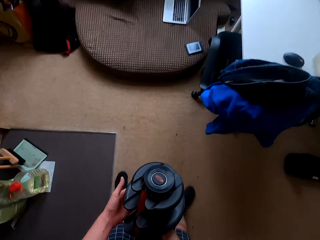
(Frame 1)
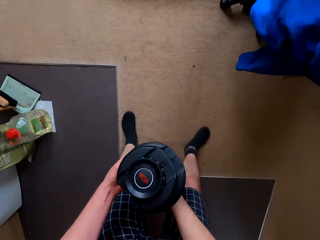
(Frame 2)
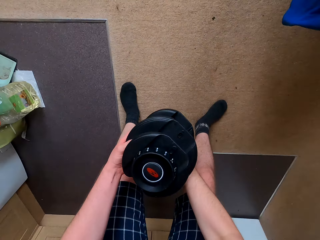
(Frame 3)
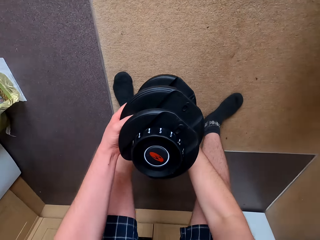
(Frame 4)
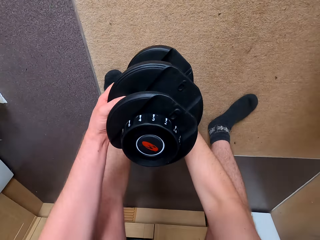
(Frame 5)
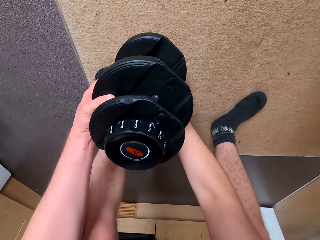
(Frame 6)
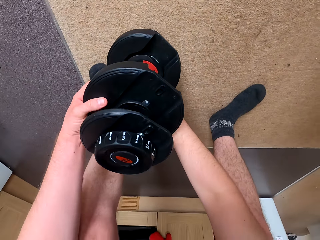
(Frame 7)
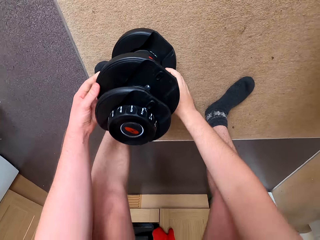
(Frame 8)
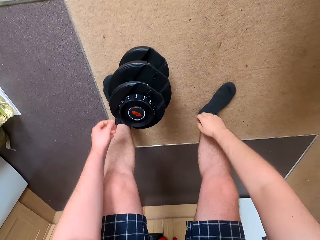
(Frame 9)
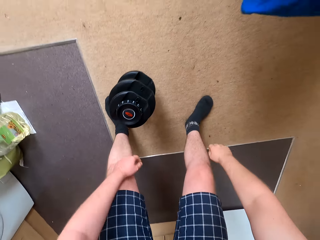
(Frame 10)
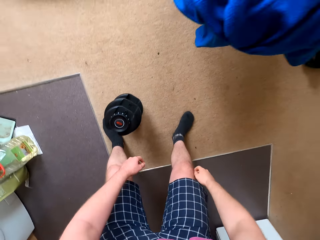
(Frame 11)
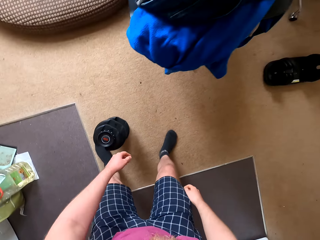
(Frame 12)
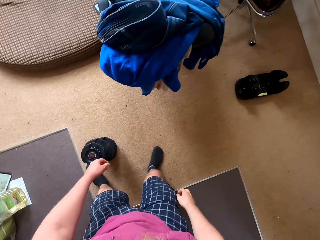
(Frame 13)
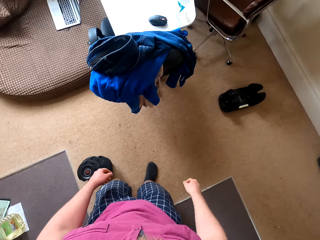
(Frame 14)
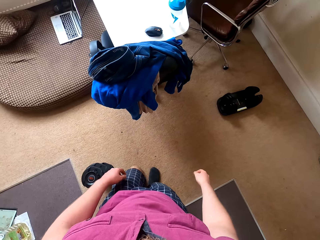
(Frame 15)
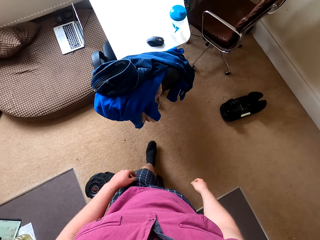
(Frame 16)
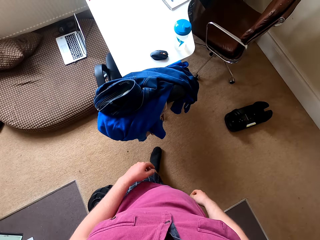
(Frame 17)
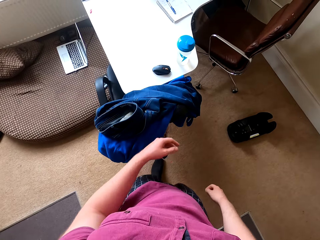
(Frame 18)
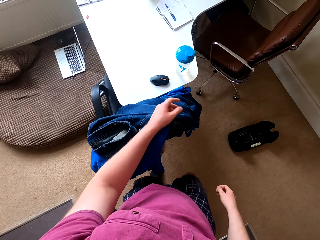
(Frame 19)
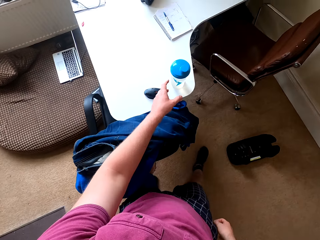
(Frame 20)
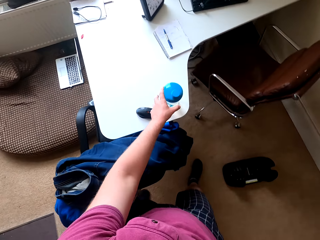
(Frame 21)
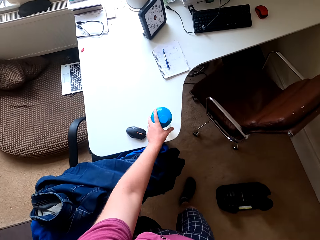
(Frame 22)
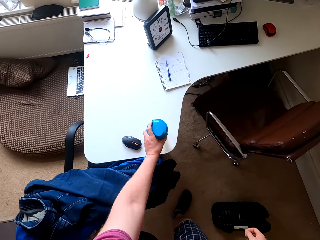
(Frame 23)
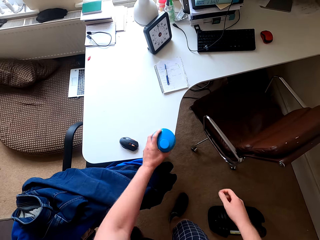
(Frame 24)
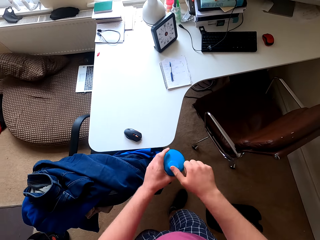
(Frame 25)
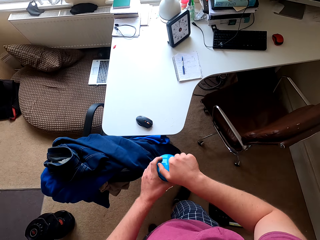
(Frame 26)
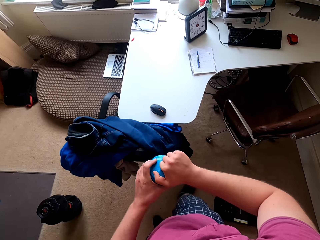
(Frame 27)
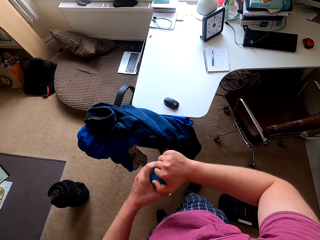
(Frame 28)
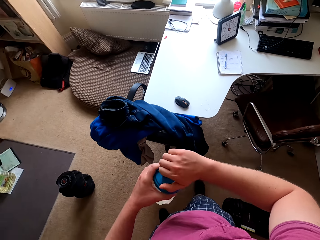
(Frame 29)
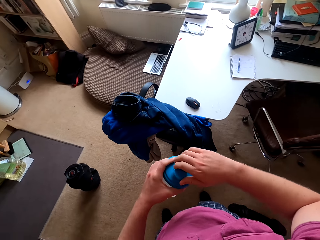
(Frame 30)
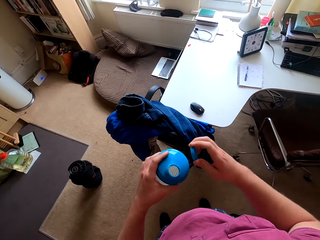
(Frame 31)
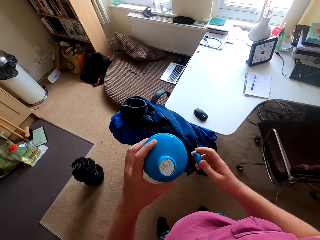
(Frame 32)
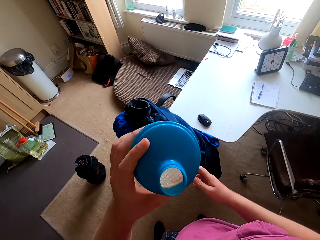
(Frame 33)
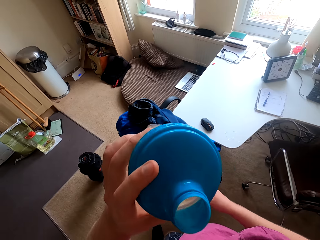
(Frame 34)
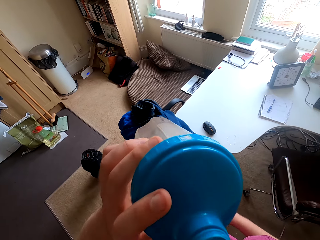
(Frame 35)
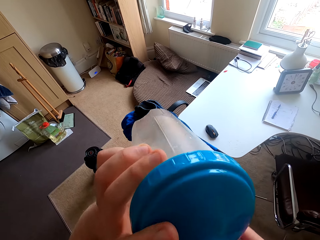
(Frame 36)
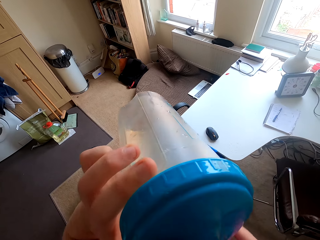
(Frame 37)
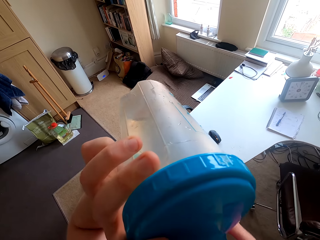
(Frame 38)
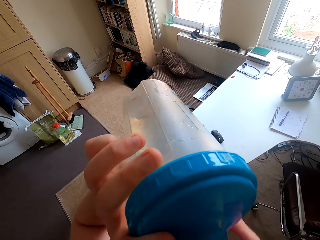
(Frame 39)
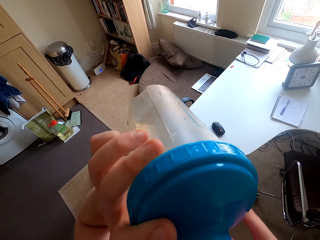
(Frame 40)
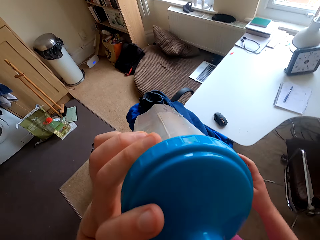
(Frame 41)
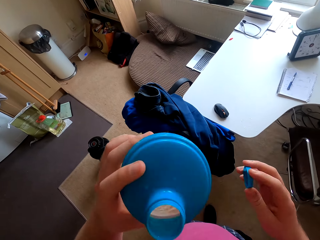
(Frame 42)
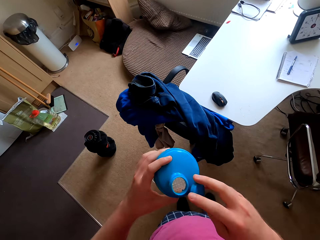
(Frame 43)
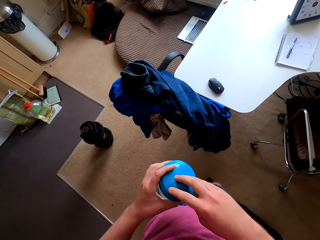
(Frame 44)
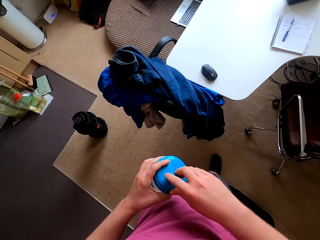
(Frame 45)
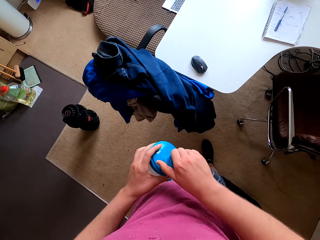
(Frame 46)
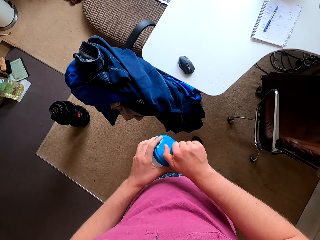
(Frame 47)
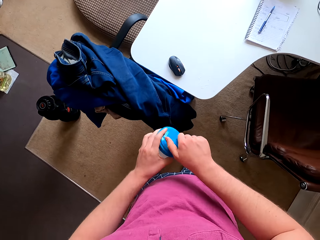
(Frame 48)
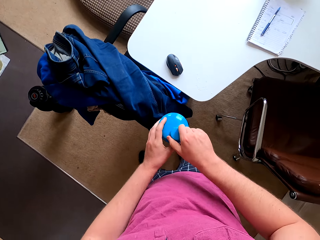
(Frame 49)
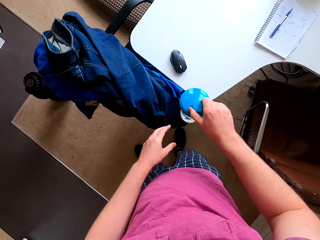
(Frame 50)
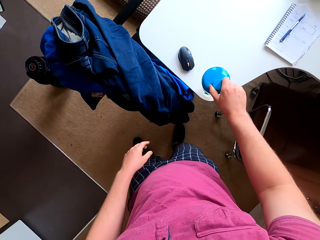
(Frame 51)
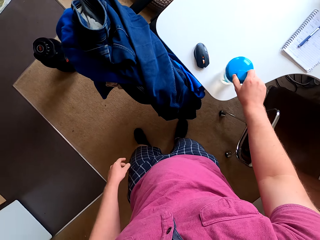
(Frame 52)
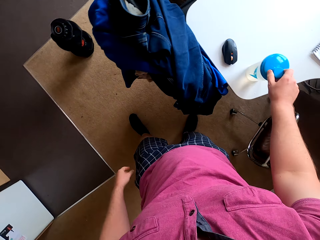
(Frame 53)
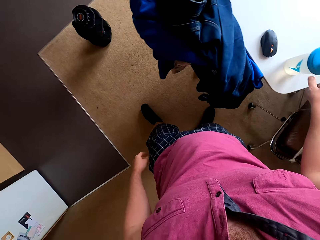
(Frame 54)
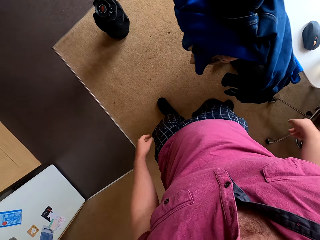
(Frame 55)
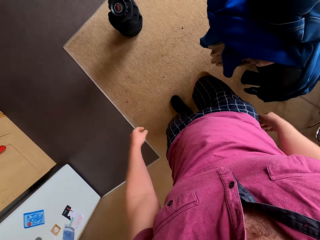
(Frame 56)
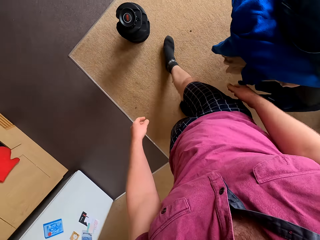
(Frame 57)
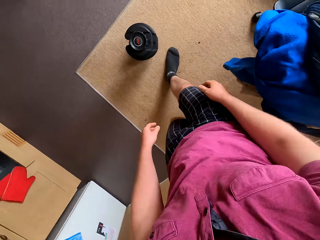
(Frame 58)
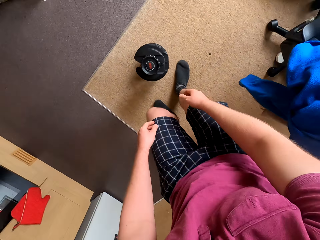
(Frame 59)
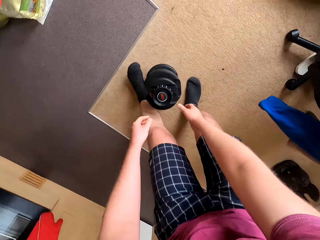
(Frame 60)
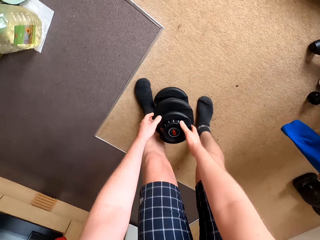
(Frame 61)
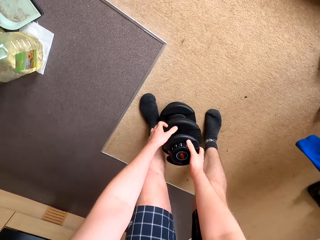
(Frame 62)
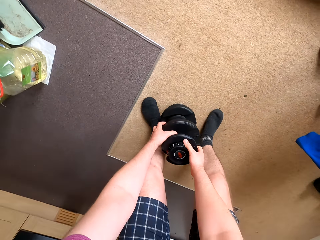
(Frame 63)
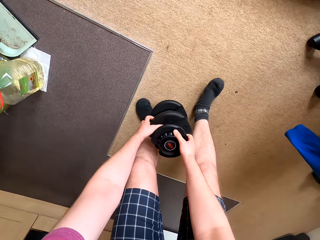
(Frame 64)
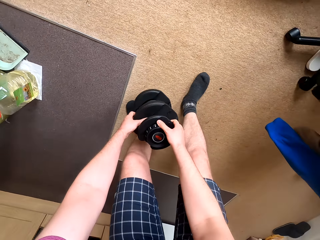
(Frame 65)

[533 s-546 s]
The camera wearer puts the dumbbell on the floor. They move towards the table. They touch the water bottle, open the water bottle, and drink water from the water bottle. They close the water bottle and put the water bottle on top of the table. They move towards the dumbbell.

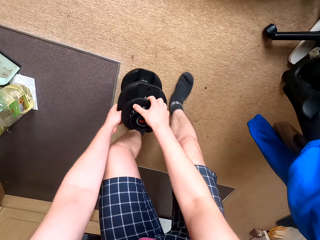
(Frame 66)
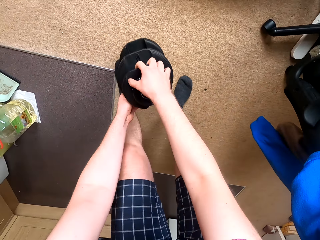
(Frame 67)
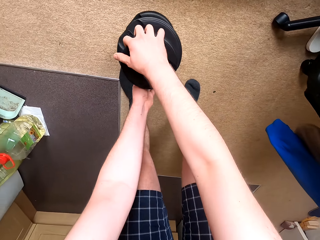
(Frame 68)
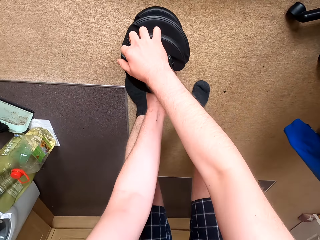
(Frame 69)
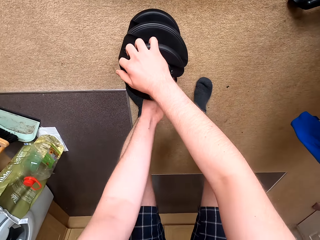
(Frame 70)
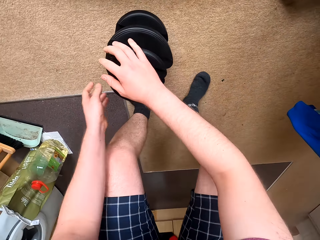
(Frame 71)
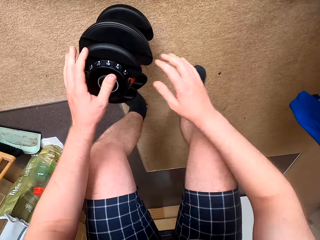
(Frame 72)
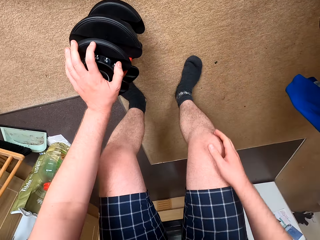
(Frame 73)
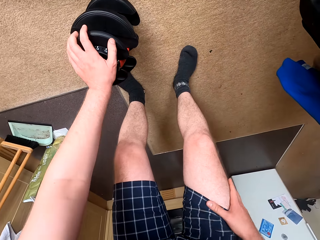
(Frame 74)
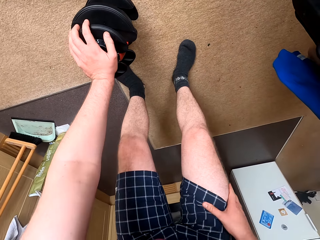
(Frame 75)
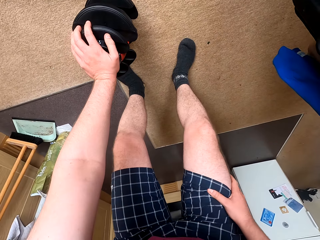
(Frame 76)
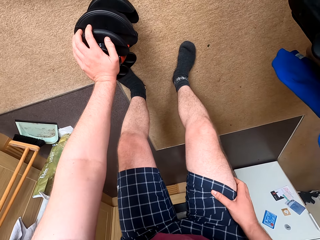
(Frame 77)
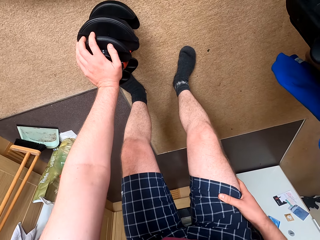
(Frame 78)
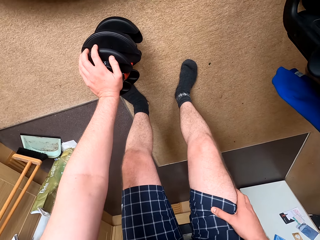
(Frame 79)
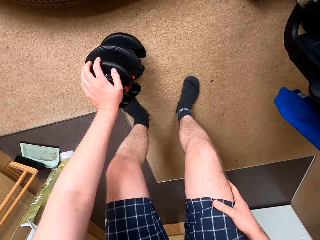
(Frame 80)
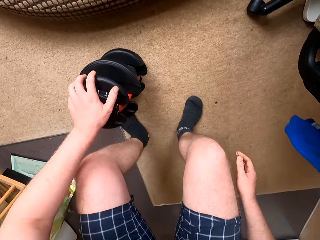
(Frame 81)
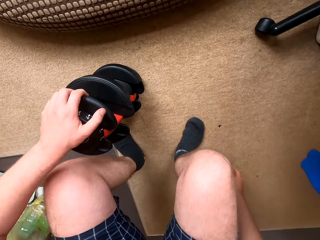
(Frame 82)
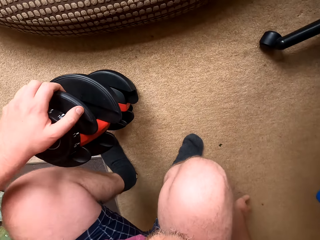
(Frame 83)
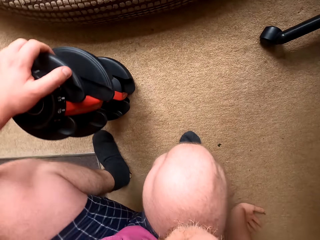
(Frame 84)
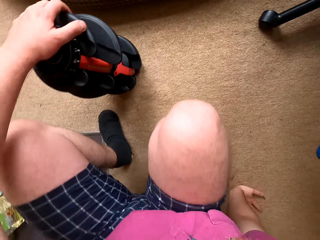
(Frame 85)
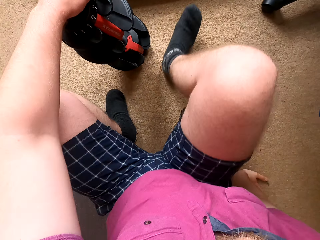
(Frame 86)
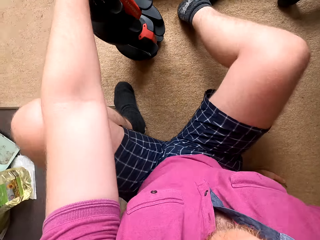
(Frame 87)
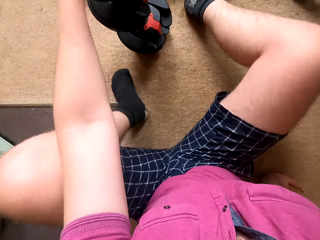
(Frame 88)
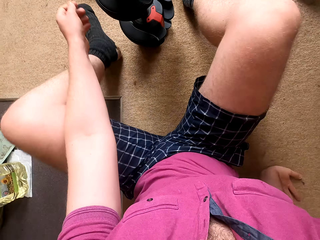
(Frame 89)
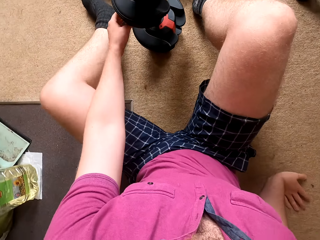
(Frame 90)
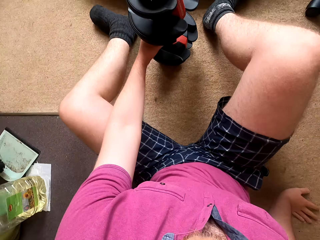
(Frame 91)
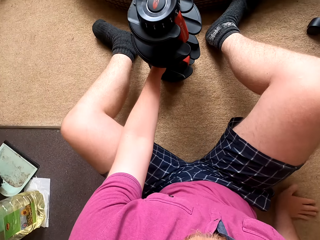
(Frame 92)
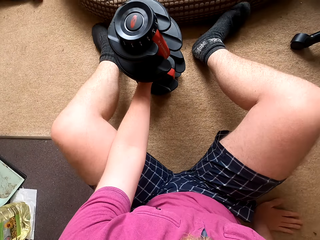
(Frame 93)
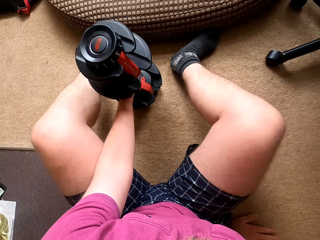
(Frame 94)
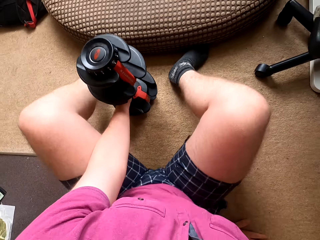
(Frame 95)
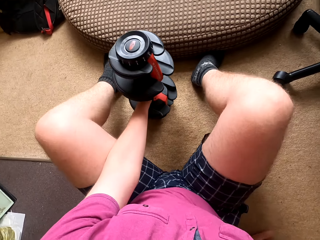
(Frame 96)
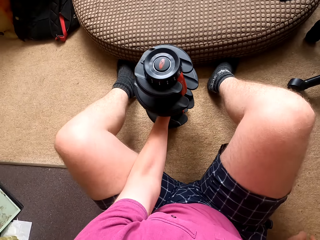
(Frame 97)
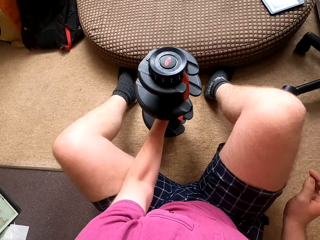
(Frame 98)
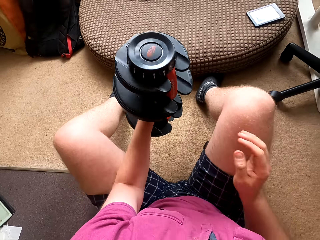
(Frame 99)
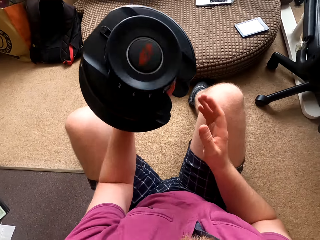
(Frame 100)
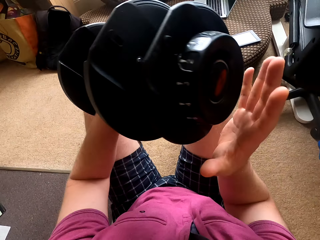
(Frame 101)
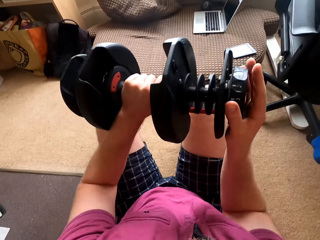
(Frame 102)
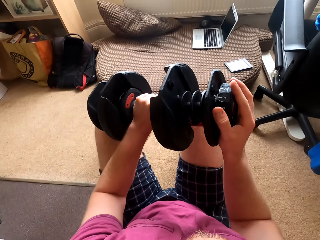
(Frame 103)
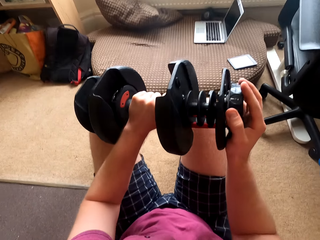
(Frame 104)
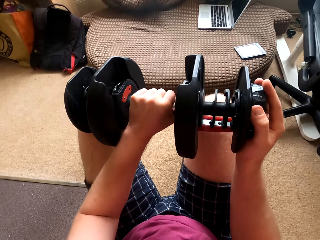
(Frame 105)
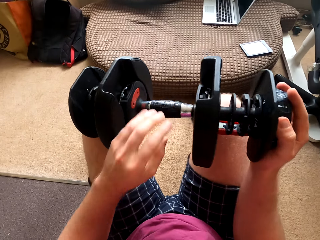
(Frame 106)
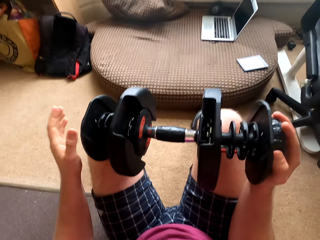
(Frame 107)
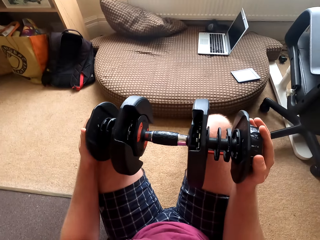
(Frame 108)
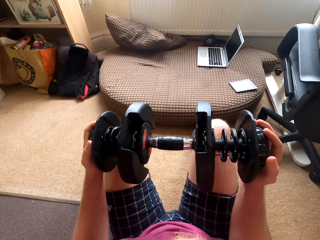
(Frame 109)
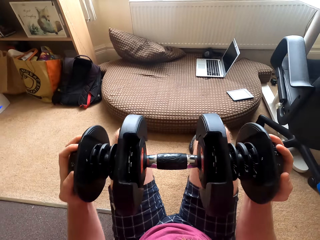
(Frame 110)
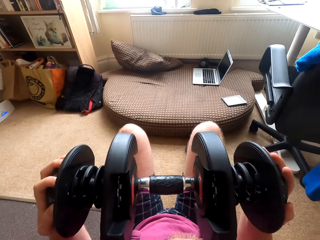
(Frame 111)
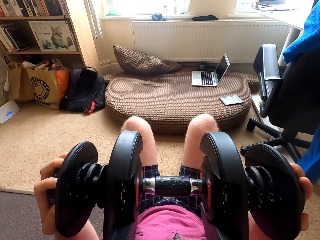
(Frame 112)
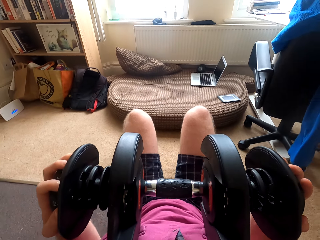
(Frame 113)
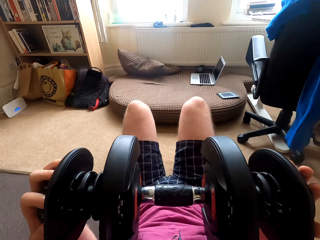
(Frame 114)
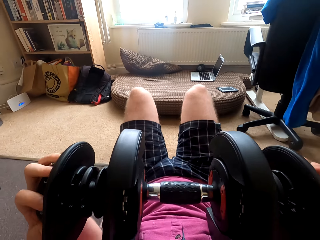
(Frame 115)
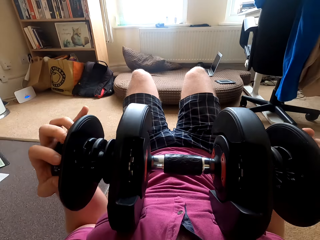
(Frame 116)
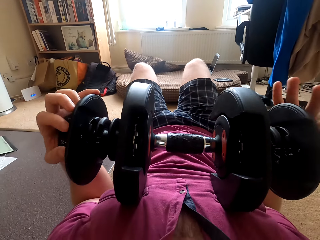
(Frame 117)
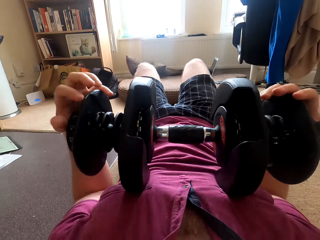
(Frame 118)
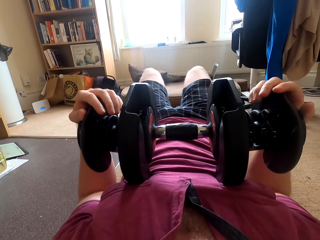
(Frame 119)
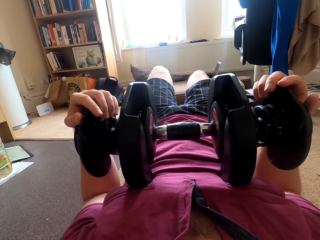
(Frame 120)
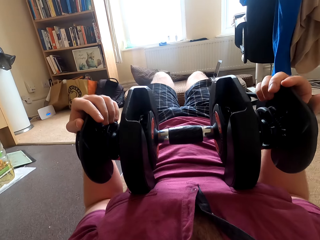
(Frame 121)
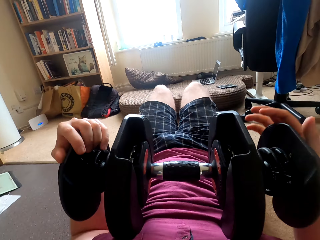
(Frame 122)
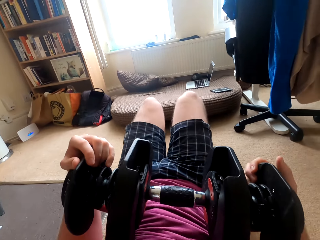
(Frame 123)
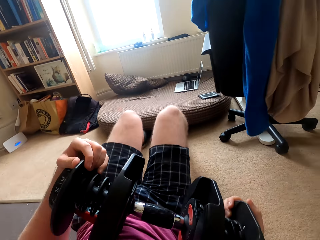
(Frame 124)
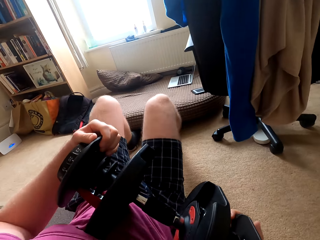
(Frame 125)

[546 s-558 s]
The camera wearer touches the dumbbell from the ground. He sits on the floor. He sits on the floor again. He touches the dumbbell, puts the dumbbell on his chest, and holds the dumbbell with both hands.
